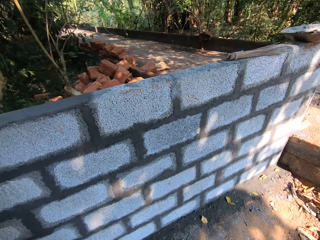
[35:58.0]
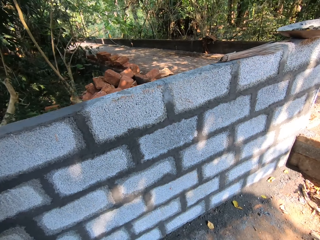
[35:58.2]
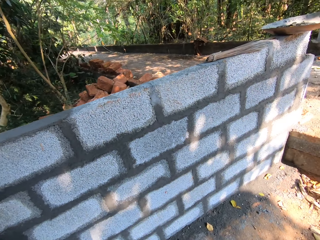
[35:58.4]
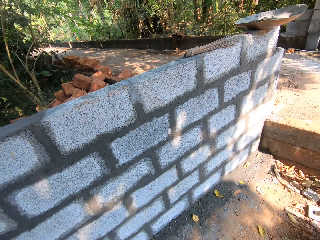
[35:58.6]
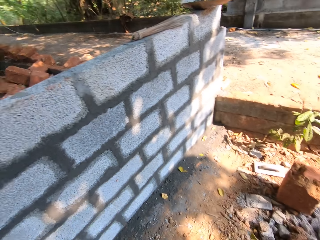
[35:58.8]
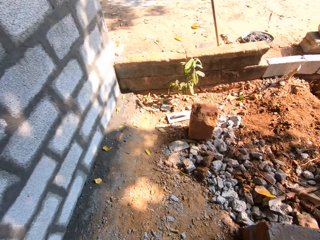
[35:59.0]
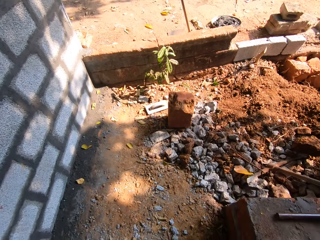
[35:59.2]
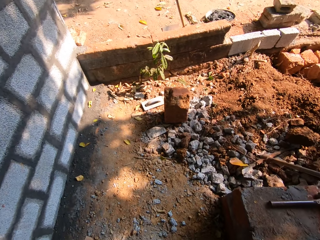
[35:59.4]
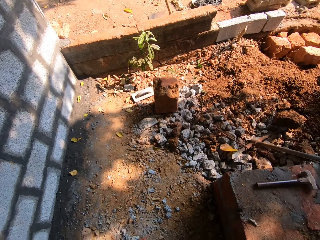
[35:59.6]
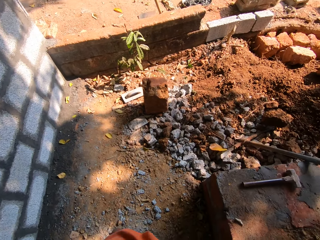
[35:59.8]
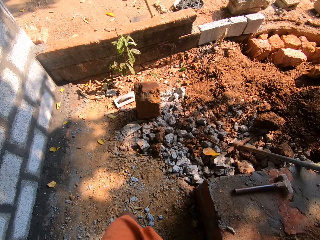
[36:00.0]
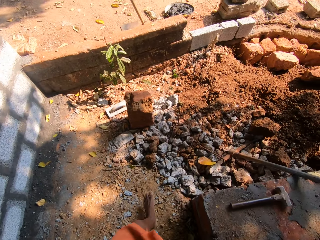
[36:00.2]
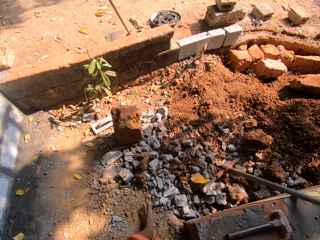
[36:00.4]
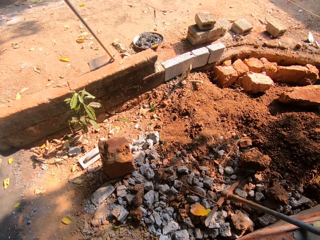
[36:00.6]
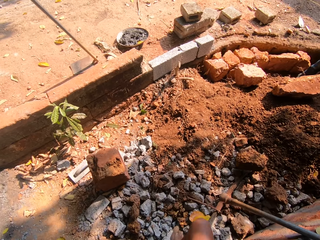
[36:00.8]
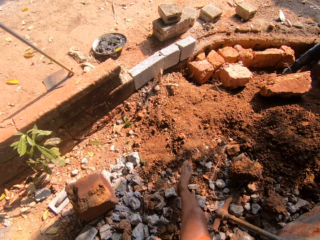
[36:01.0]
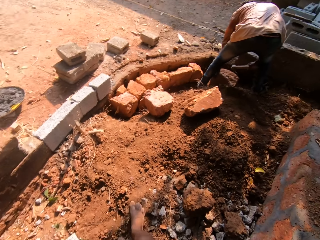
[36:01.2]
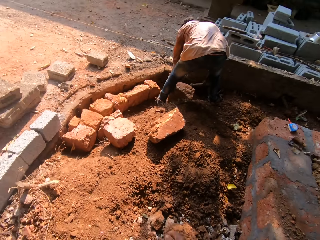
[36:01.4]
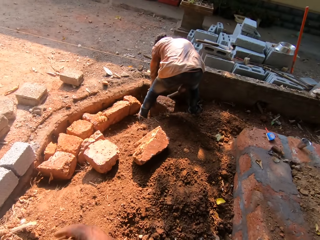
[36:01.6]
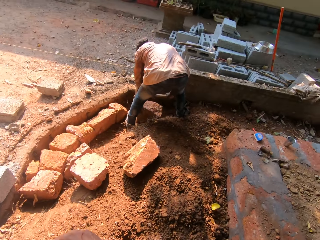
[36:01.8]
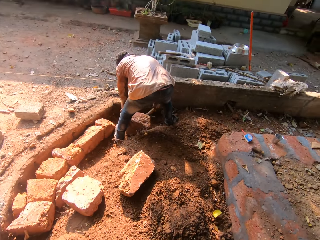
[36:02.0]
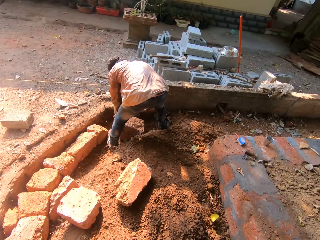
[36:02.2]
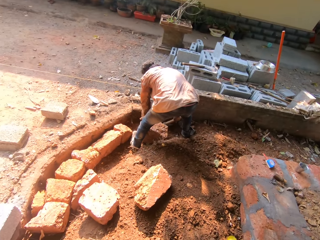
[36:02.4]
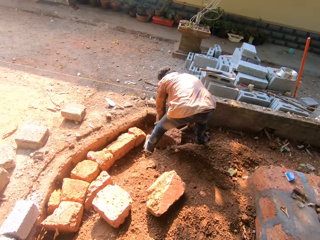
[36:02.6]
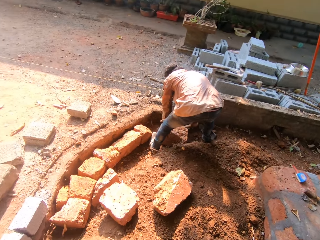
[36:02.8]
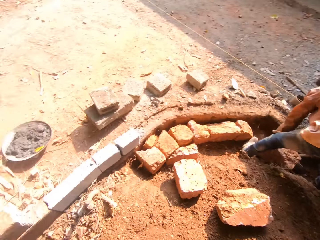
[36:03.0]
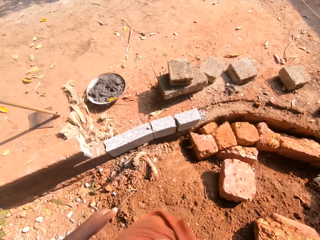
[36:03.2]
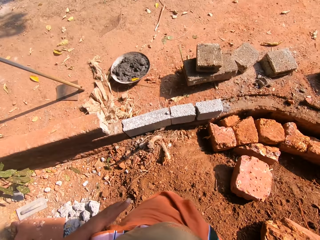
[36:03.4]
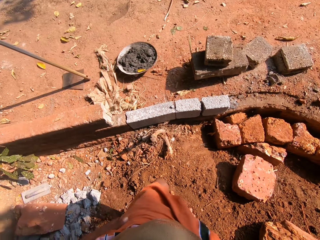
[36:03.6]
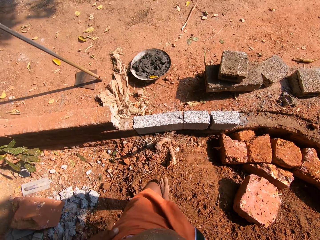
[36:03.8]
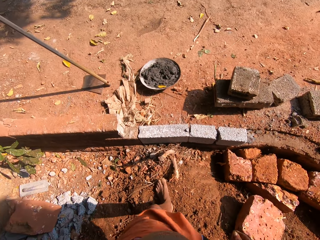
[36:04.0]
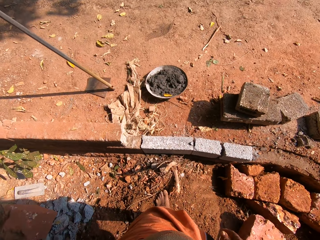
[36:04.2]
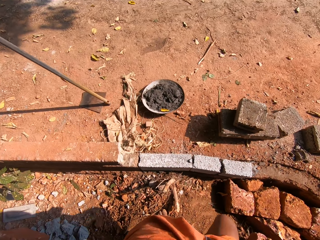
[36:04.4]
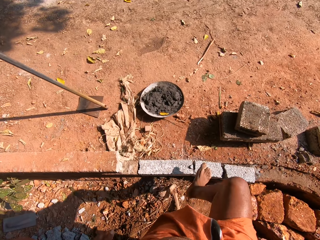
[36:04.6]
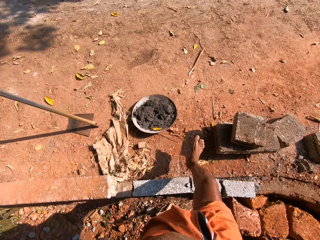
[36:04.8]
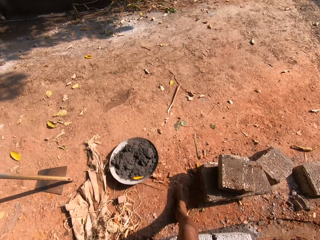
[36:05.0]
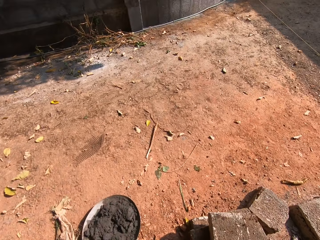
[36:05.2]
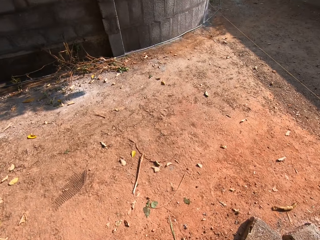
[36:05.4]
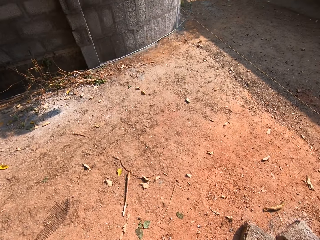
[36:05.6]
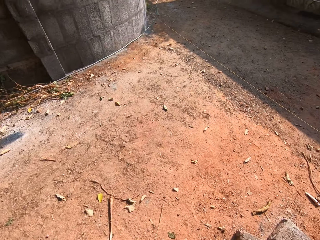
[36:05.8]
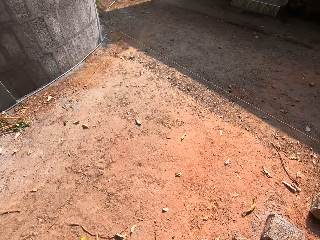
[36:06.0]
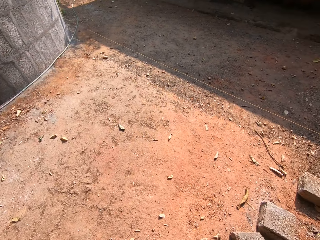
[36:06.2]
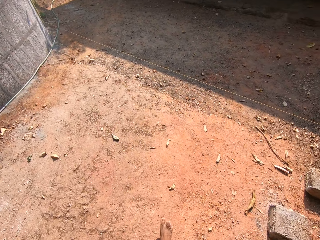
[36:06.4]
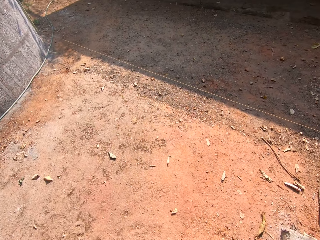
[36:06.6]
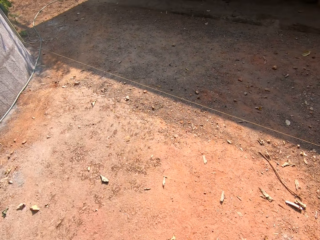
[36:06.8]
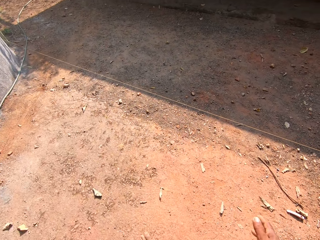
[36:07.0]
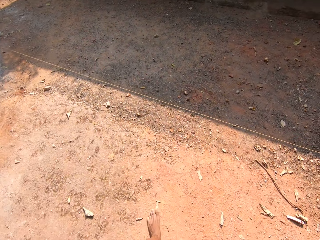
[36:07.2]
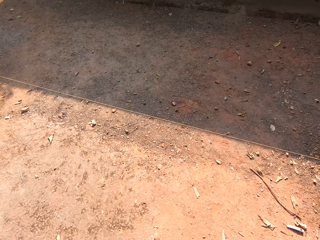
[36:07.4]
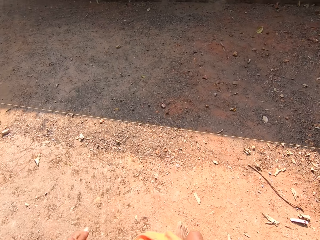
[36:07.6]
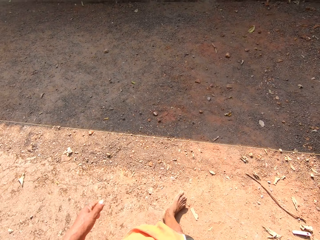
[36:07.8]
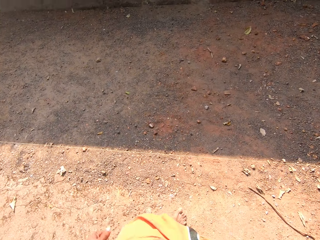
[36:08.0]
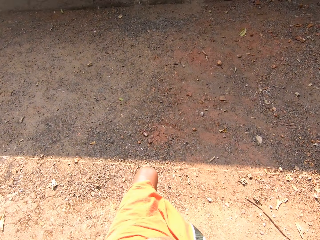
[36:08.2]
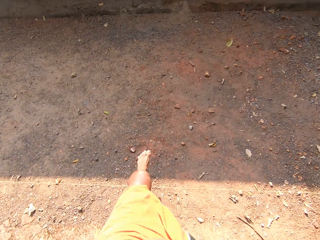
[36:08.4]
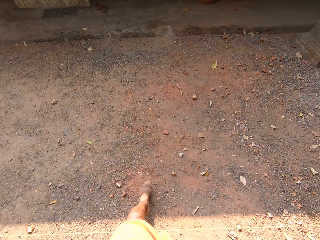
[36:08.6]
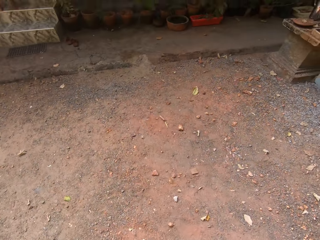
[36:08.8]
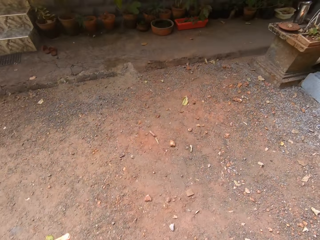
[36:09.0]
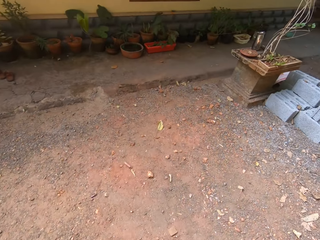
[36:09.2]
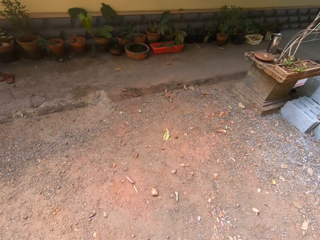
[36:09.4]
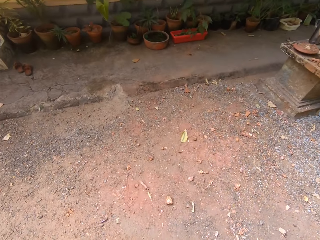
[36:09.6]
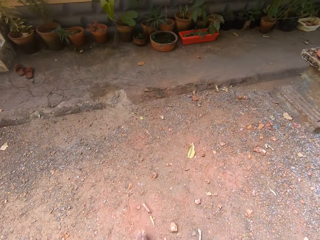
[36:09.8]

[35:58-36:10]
The camera wearer walks.

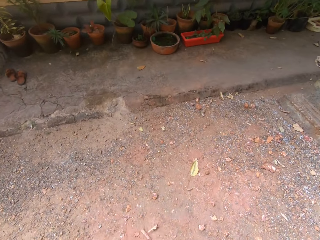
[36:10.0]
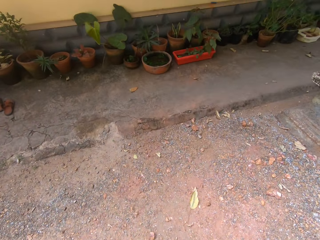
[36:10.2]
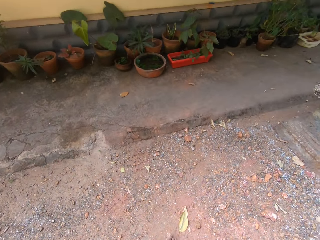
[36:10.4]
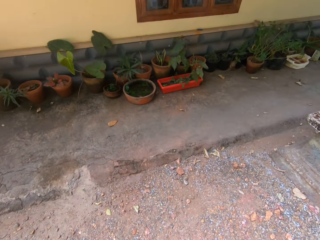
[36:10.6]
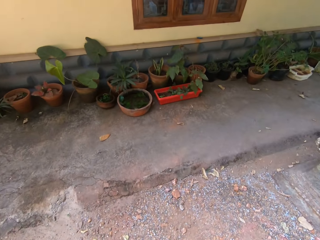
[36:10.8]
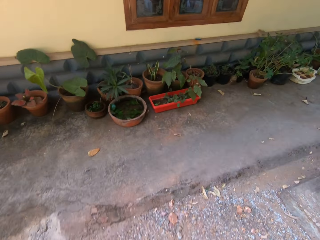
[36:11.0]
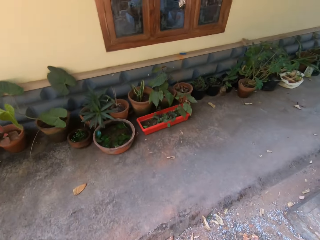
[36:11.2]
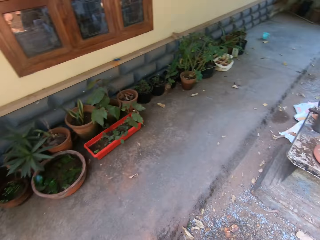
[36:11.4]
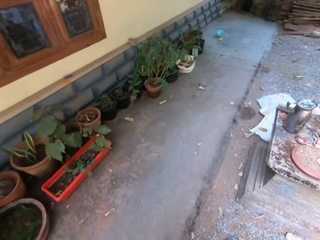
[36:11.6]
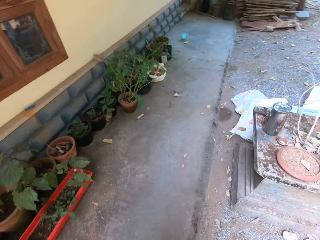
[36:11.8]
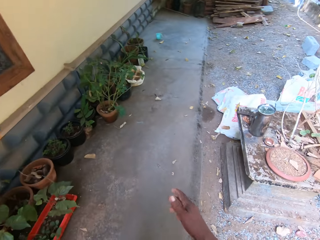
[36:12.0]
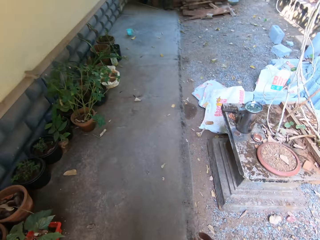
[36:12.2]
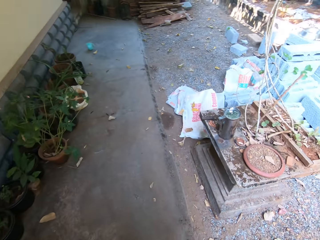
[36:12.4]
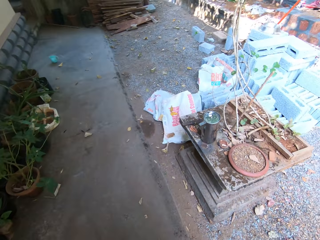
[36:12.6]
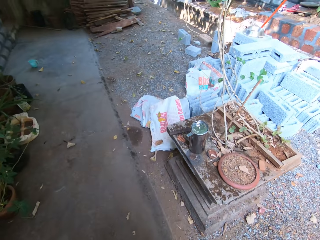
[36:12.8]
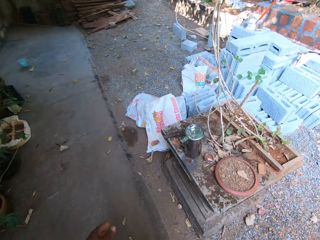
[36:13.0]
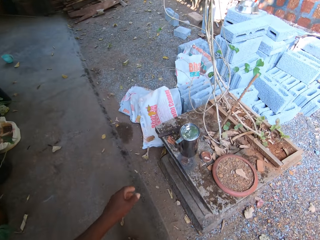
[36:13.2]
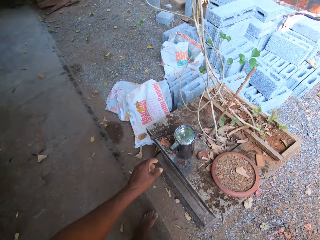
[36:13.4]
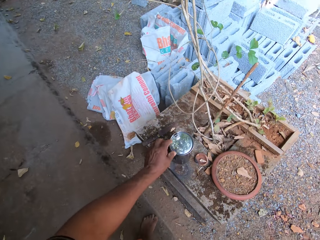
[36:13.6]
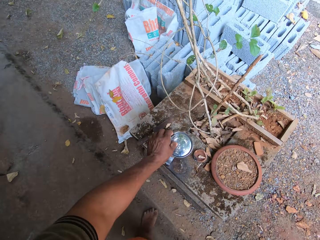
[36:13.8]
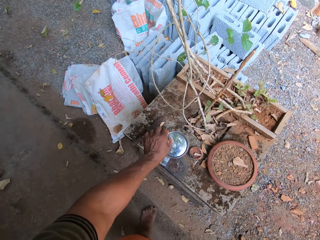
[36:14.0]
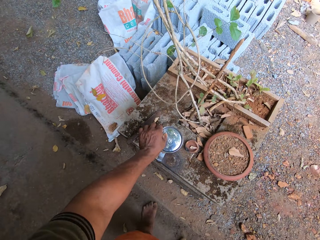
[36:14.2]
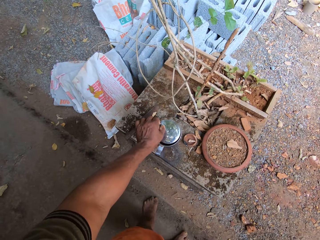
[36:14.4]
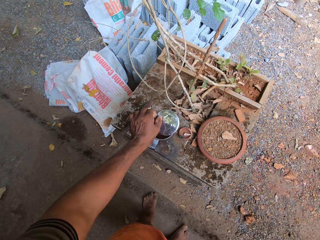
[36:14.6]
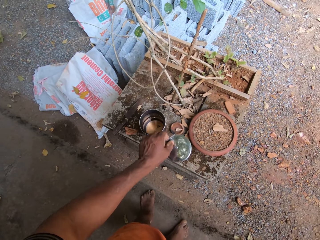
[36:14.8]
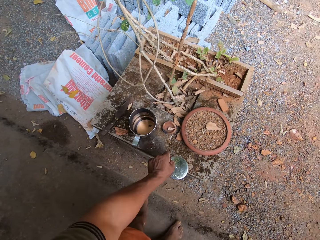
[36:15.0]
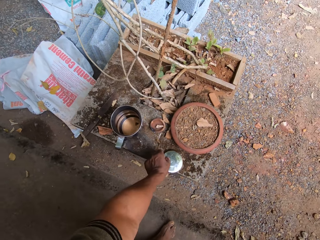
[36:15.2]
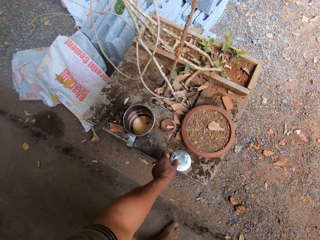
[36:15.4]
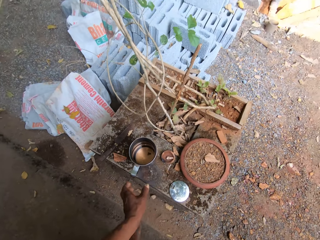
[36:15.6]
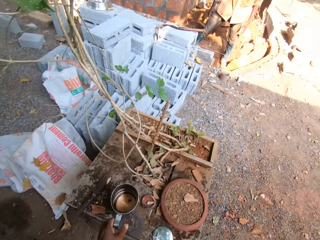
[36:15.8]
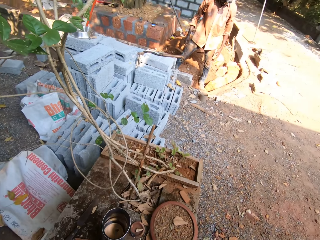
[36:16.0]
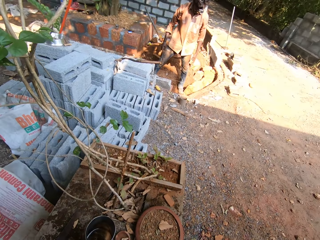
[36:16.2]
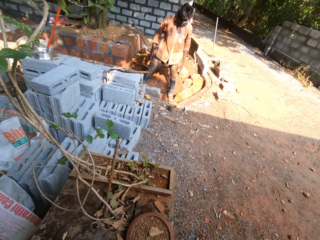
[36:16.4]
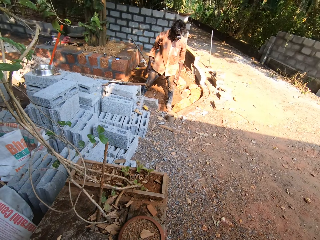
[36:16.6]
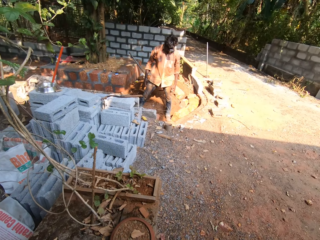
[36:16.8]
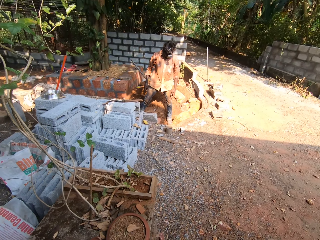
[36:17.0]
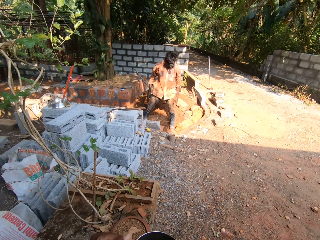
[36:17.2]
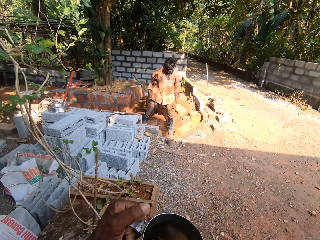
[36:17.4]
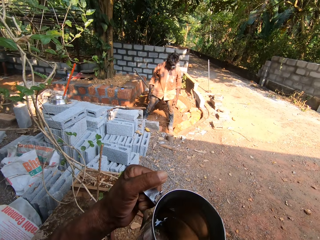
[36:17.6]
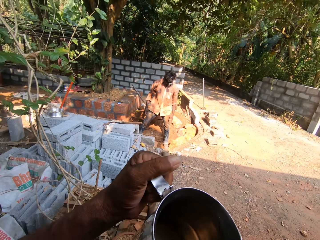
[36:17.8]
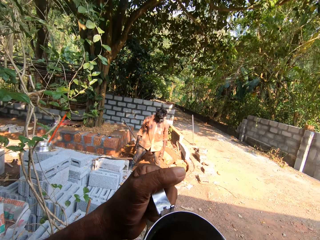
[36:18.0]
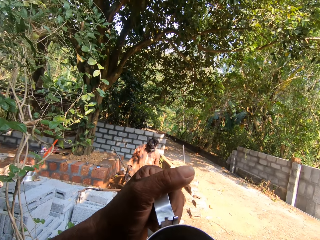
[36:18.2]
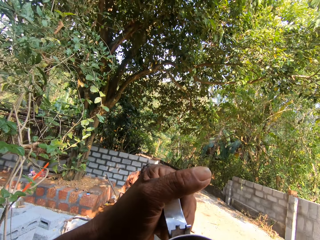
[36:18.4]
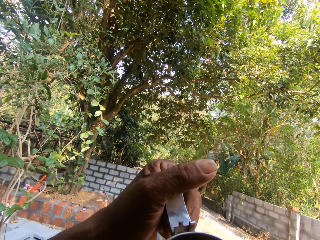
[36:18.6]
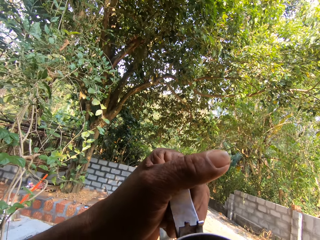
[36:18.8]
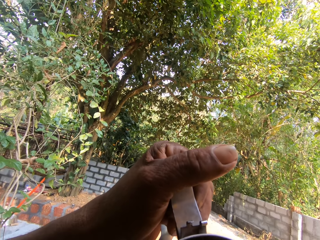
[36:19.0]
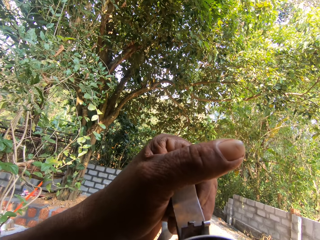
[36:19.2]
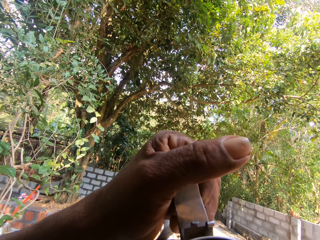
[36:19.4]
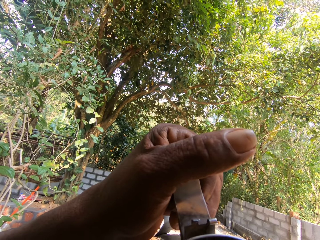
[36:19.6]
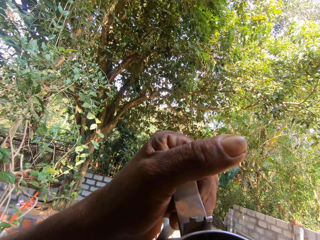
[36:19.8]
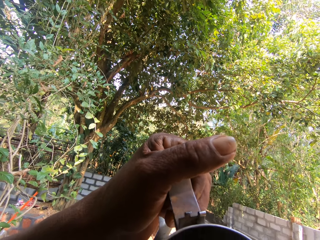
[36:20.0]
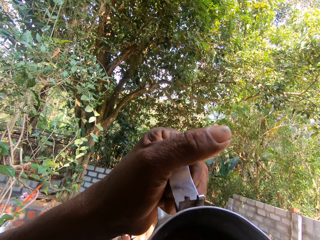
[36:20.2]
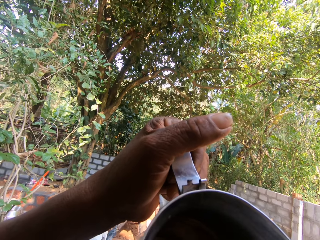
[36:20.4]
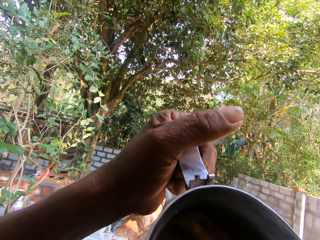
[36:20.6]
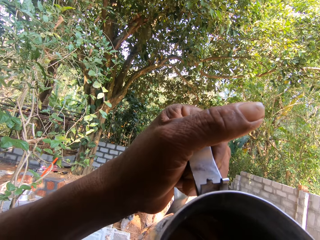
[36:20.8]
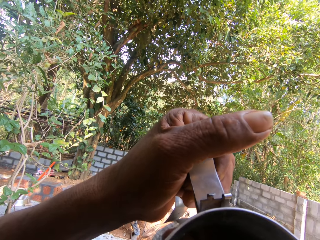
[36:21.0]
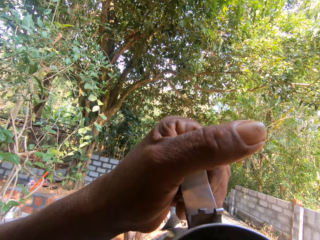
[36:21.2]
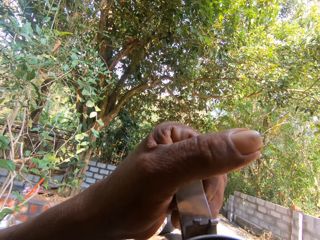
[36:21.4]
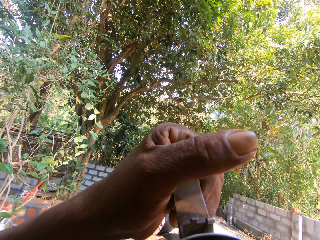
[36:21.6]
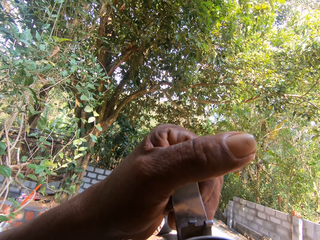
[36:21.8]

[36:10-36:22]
The camera wearer opens the top of a stainless cup on a plant vase with his left hand. He picks up the cup with his left hand. He drinks water from the cup in his left hand.
